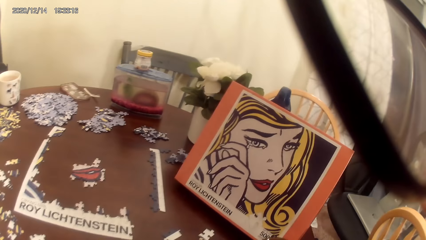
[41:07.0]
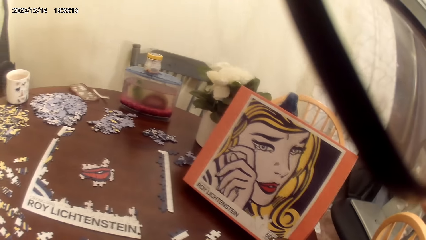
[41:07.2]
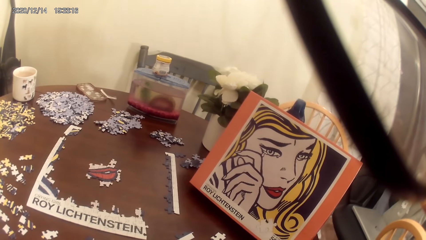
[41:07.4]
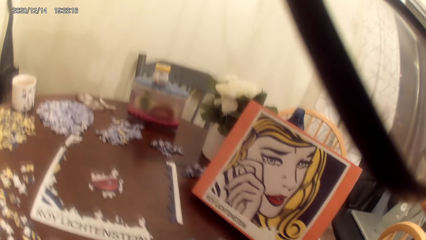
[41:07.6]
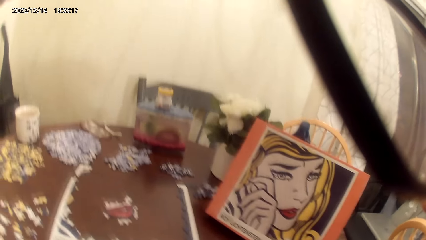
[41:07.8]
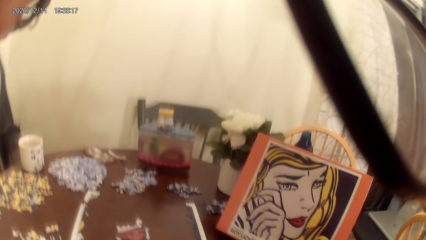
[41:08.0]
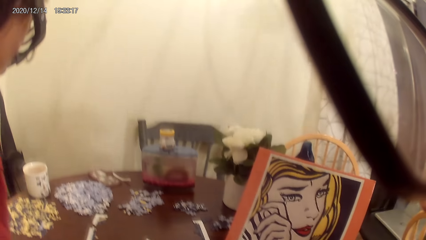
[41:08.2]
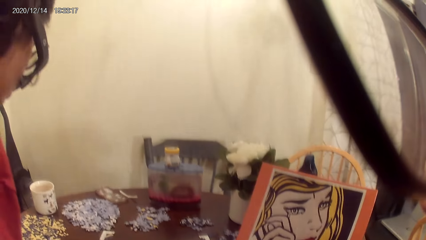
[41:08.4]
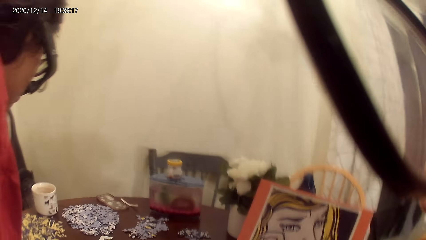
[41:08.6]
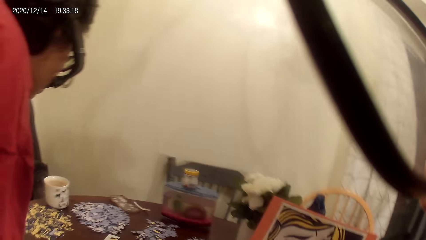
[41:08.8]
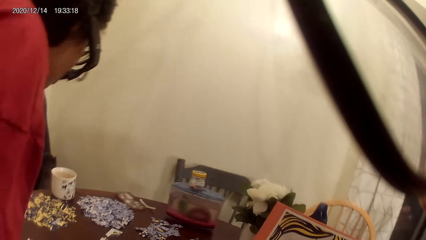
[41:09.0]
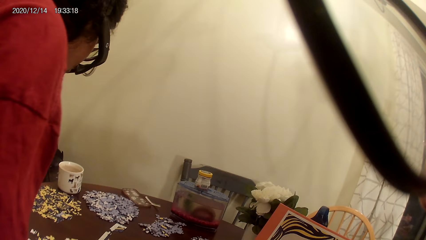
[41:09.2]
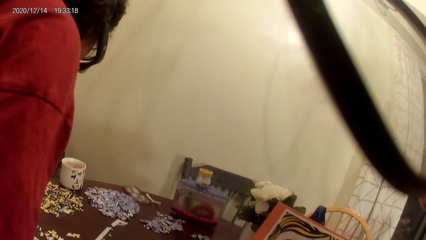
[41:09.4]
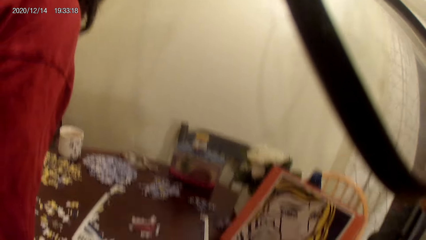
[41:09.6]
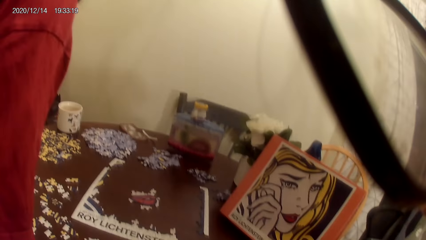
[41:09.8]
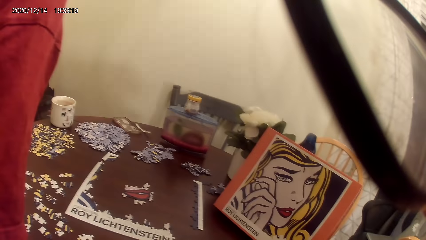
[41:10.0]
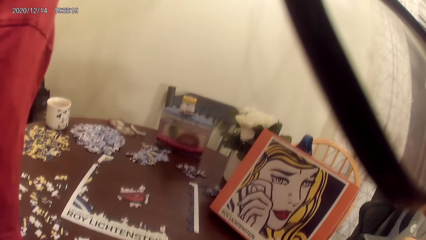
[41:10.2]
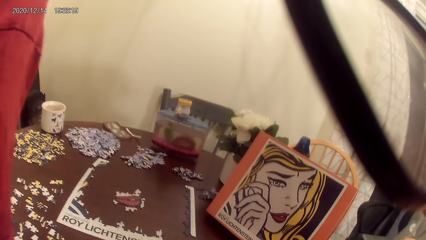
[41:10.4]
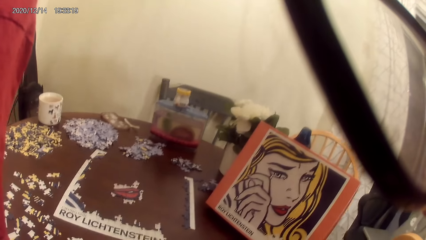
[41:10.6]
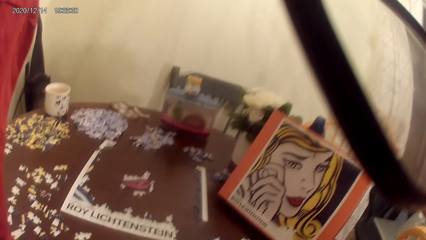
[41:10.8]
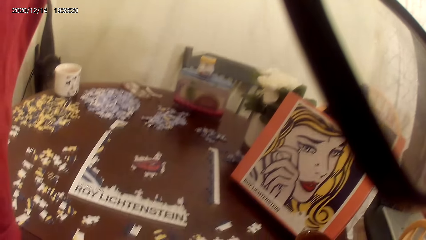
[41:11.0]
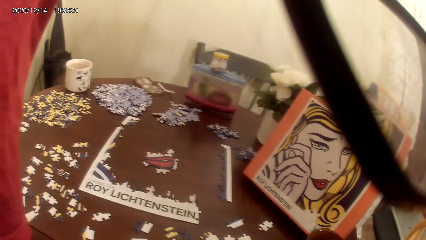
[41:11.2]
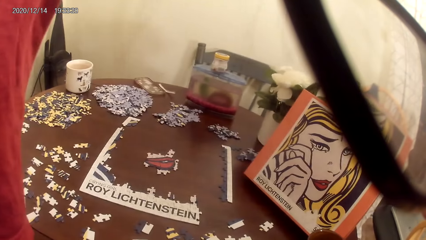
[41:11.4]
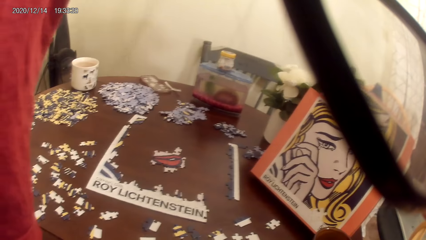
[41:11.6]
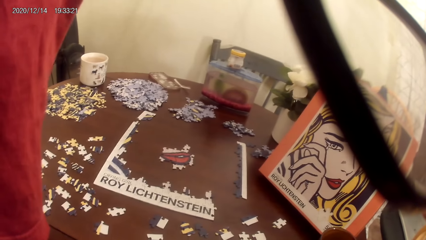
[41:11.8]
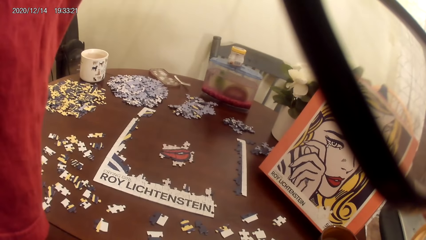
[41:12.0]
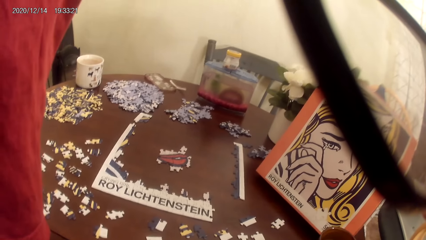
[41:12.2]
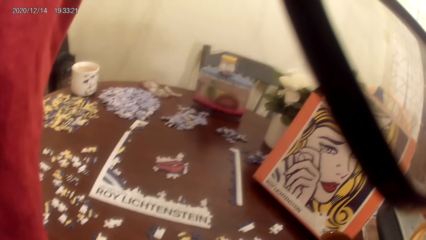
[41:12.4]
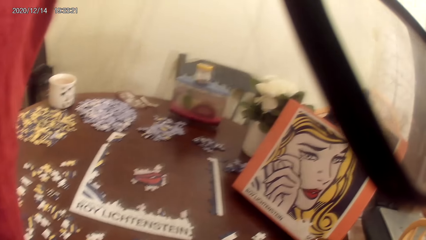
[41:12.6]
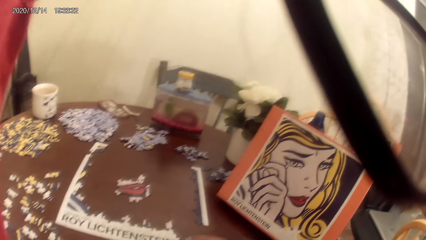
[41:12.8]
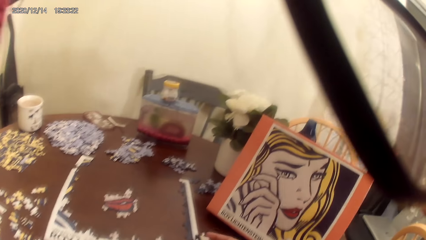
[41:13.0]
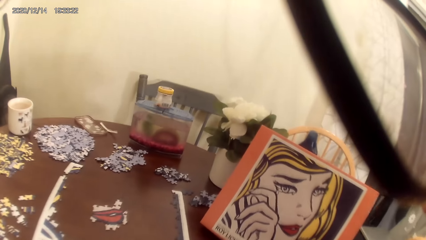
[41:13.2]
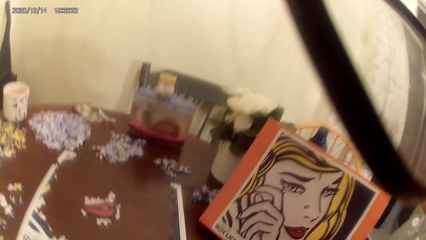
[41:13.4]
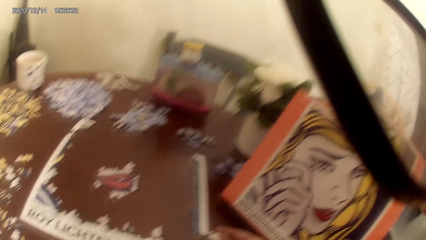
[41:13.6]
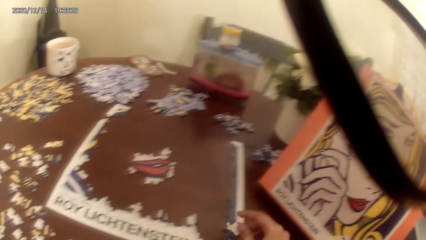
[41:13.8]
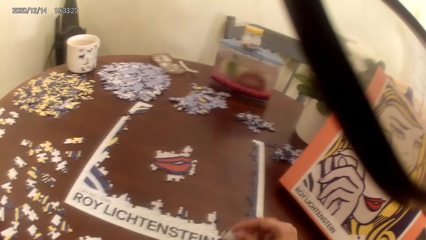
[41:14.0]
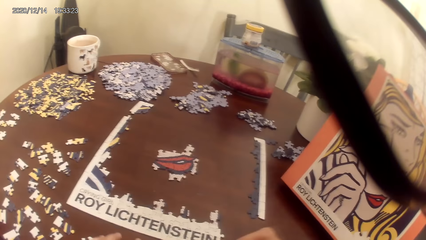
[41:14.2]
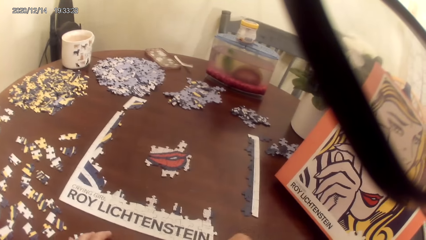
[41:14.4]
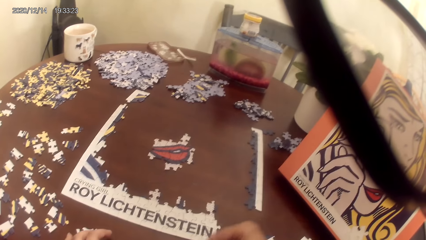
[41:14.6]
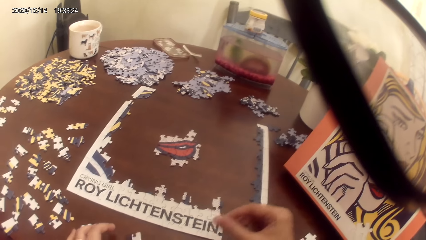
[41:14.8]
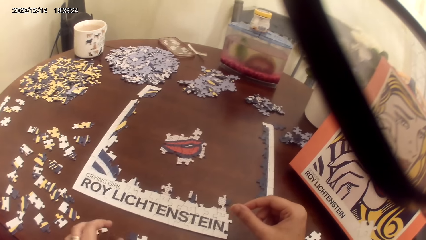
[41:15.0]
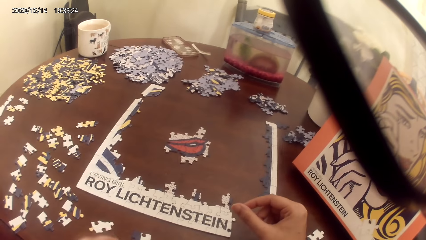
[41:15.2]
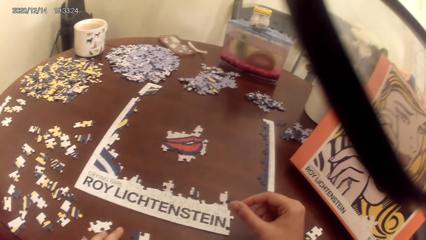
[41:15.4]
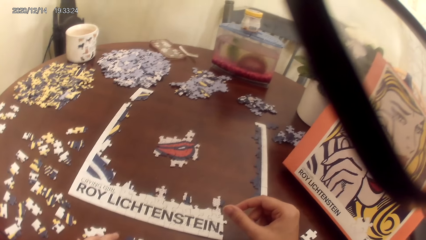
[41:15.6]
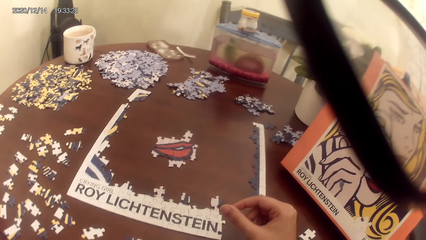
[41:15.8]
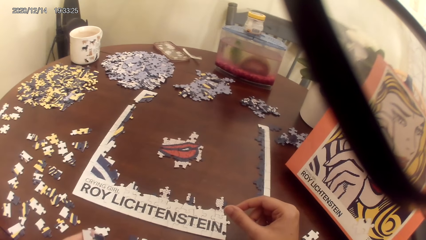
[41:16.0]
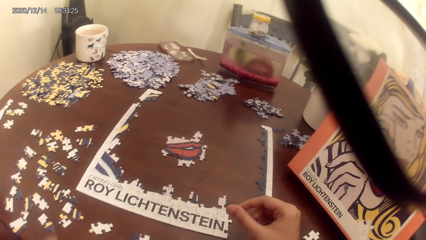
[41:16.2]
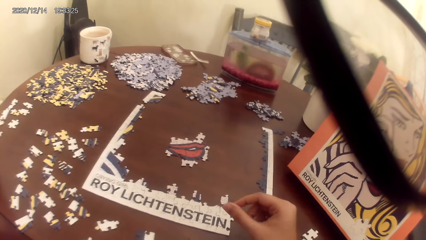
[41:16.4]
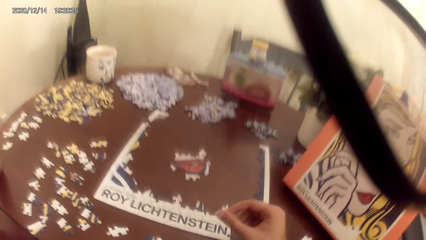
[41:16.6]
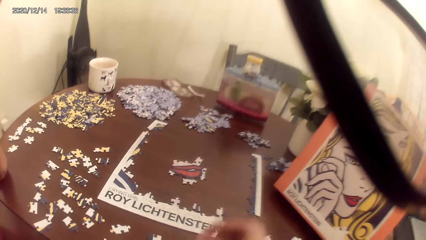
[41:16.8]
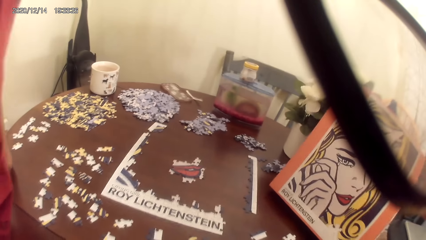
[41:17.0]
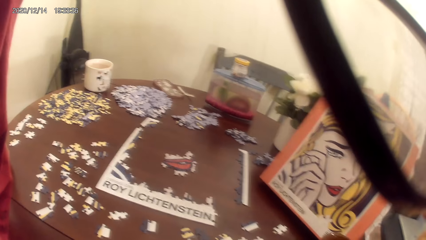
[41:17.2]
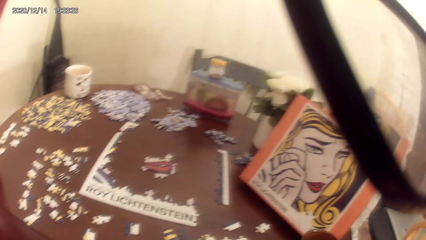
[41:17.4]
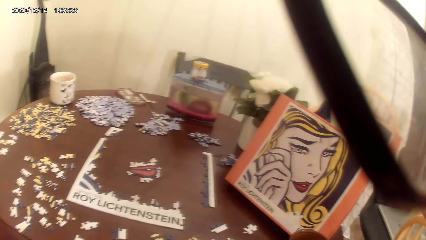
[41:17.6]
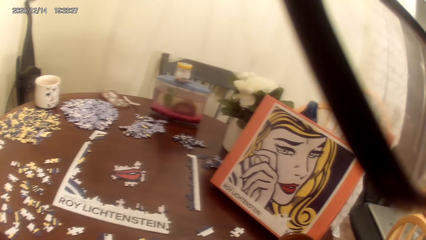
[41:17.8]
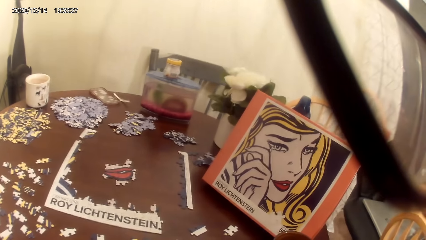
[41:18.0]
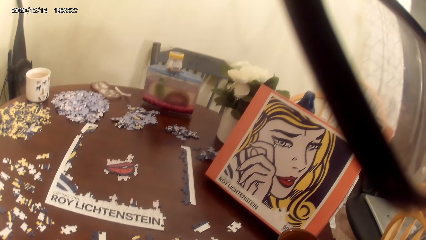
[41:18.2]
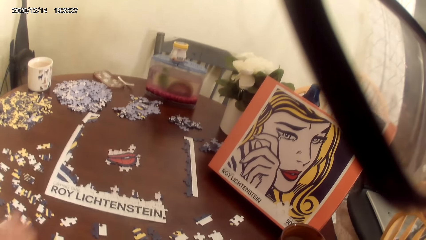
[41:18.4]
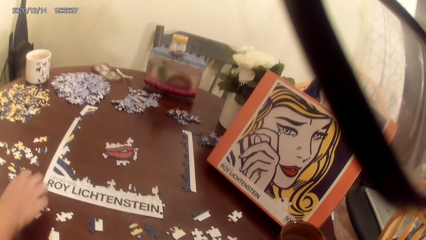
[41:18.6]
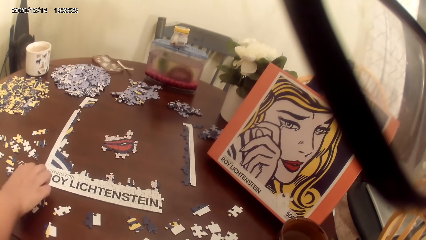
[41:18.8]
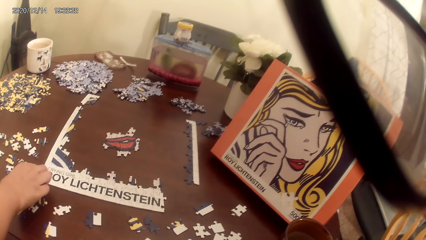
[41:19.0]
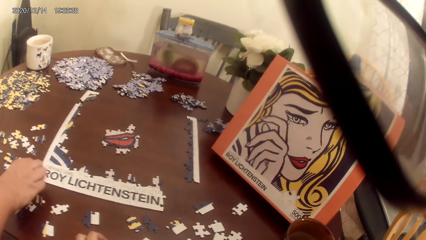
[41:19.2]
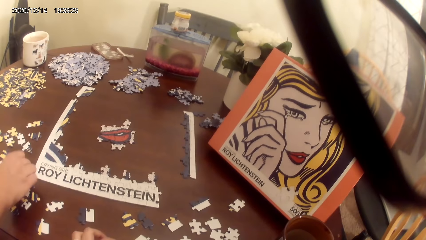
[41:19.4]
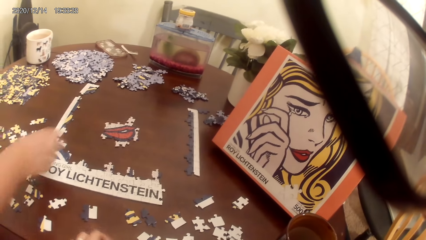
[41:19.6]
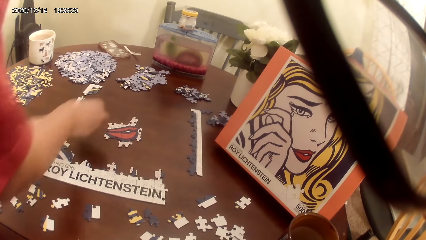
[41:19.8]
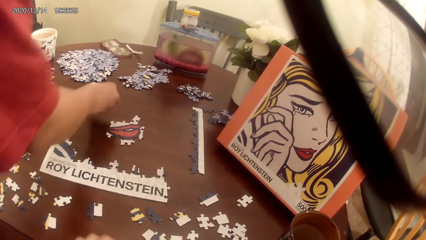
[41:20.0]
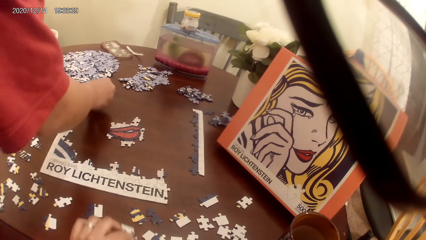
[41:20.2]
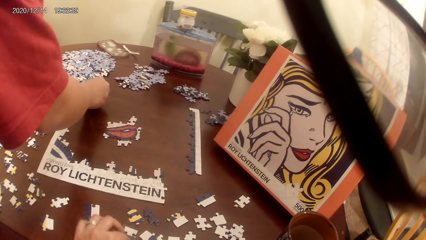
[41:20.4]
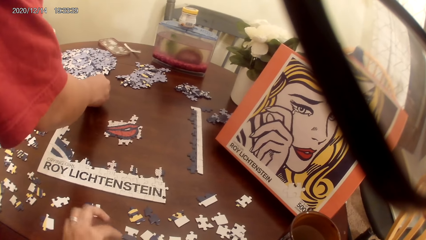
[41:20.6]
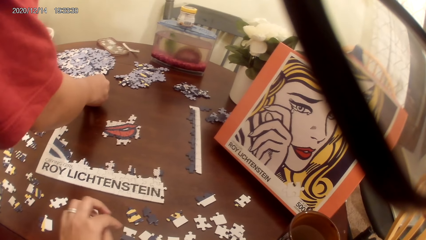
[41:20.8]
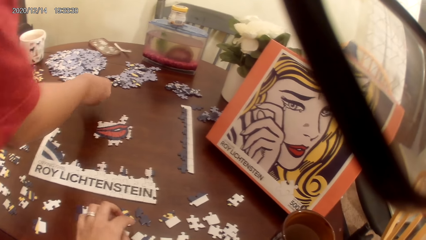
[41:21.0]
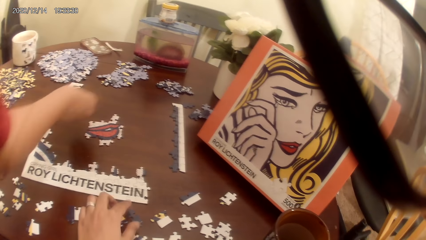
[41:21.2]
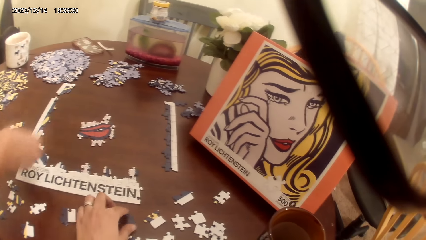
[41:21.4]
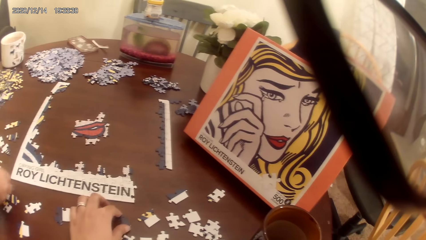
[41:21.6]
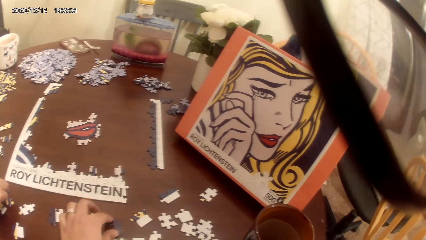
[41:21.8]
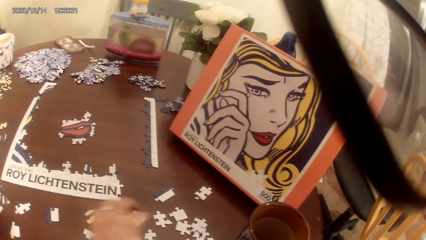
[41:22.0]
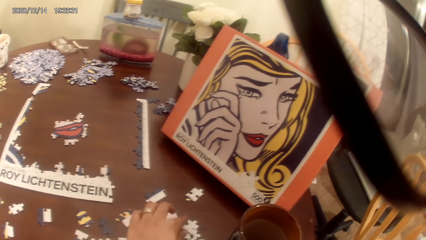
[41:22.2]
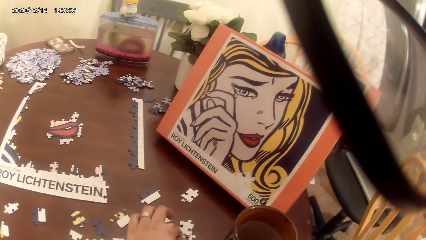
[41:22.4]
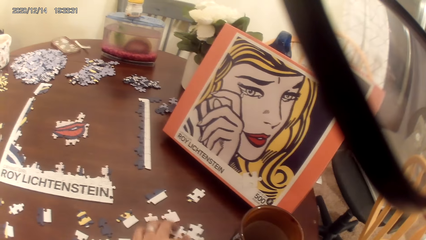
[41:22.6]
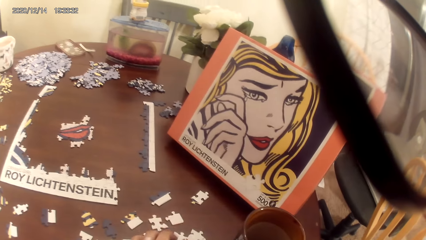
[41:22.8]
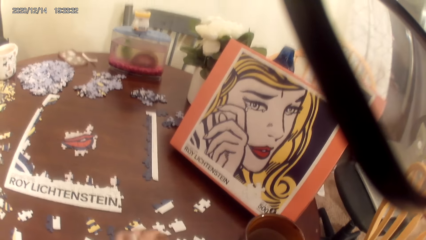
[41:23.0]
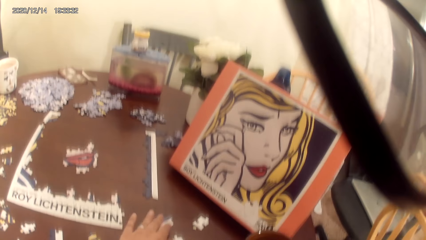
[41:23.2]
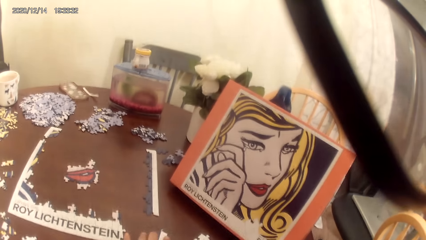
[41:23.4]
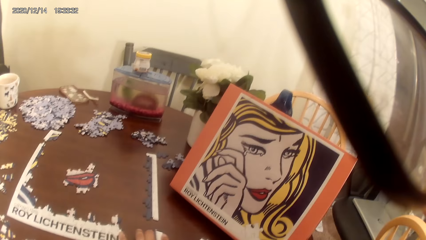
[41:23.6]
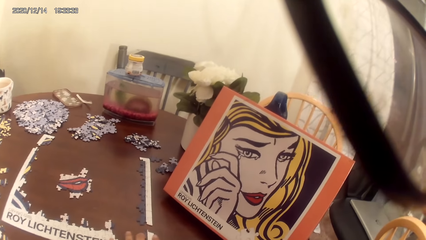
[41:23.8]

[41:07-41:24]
The camera wearer stares at the portrait. They play a puzzle game. A lady plays the puzzle game.
